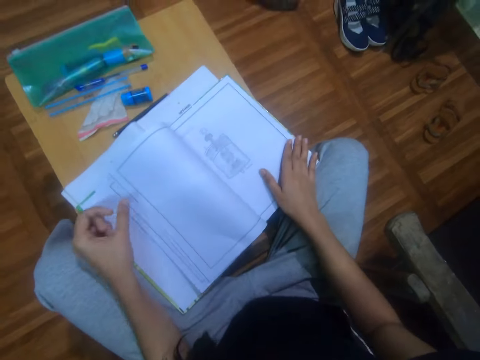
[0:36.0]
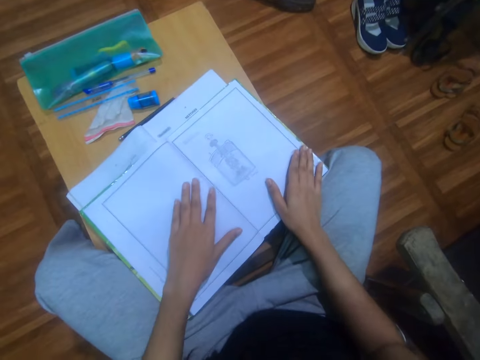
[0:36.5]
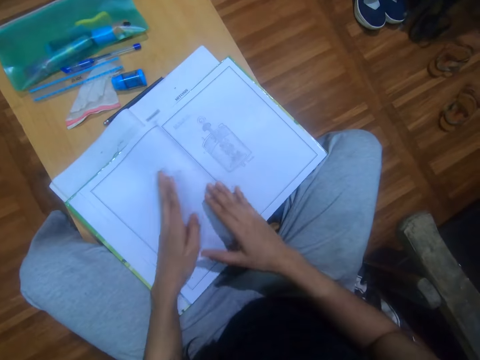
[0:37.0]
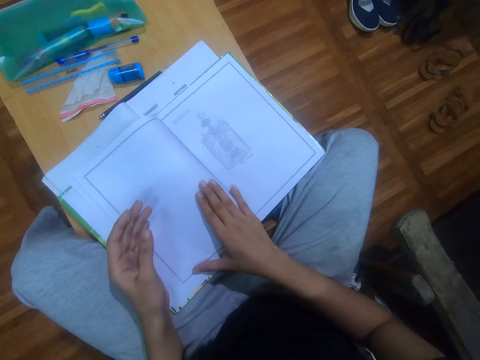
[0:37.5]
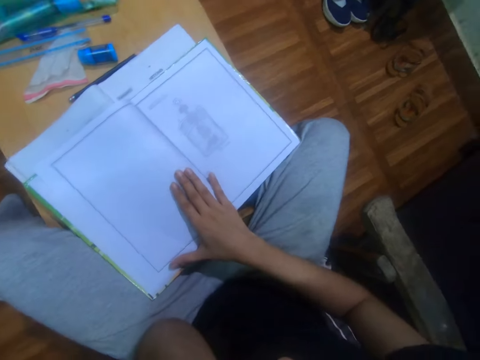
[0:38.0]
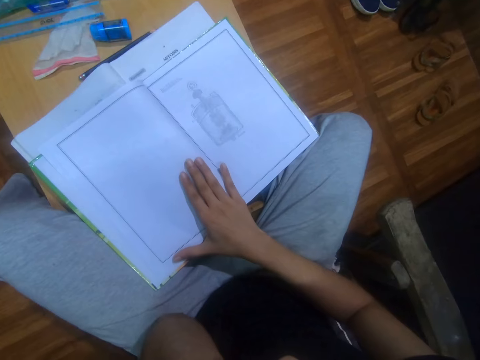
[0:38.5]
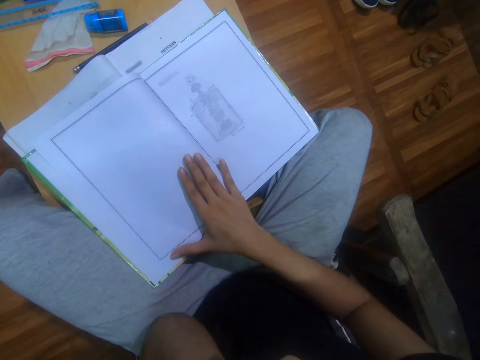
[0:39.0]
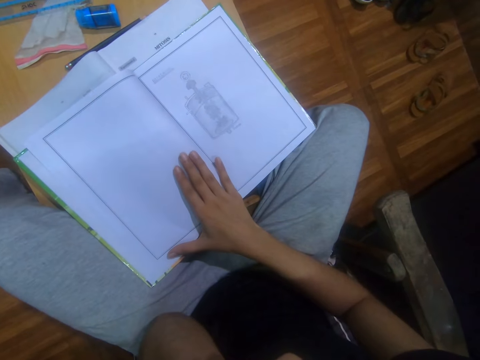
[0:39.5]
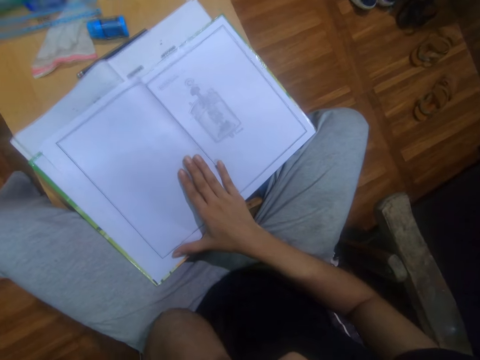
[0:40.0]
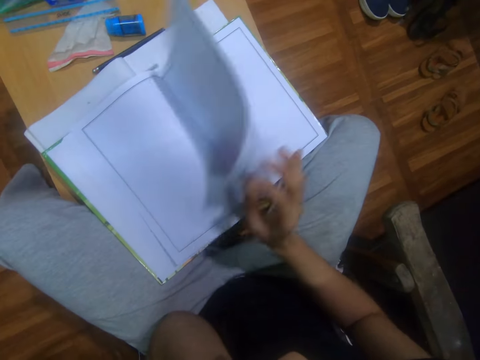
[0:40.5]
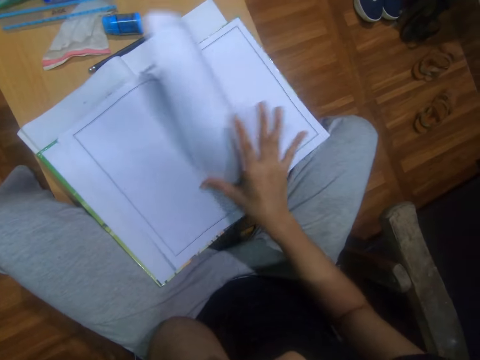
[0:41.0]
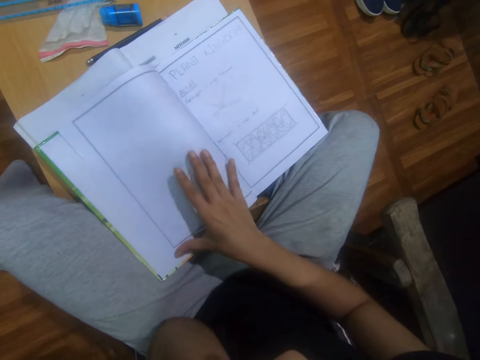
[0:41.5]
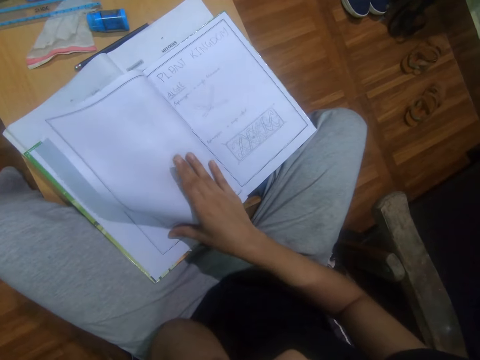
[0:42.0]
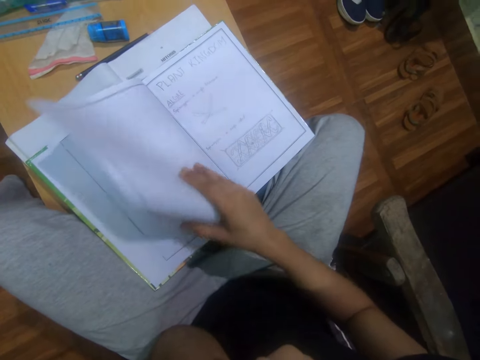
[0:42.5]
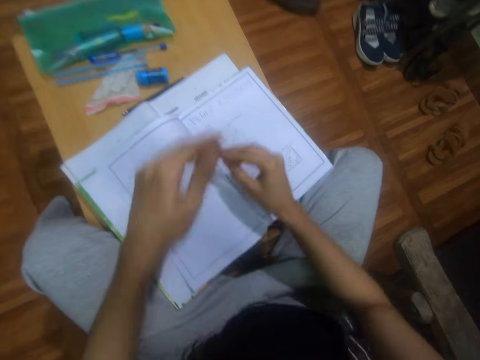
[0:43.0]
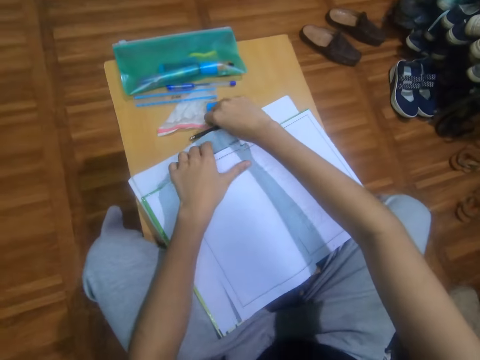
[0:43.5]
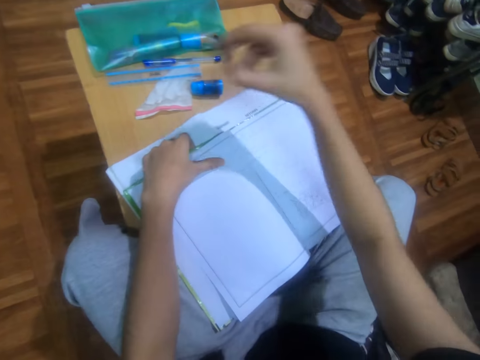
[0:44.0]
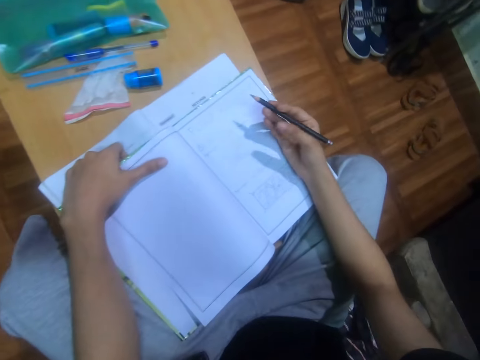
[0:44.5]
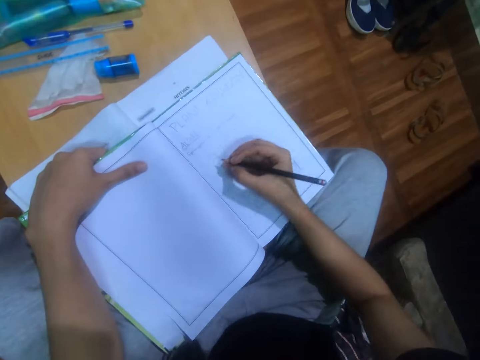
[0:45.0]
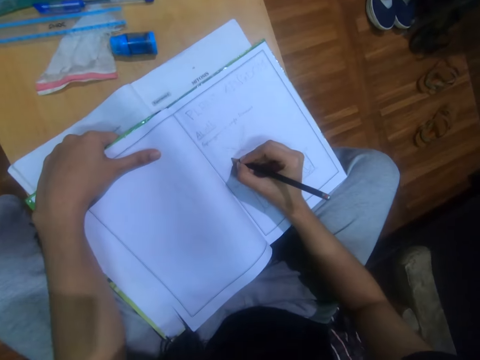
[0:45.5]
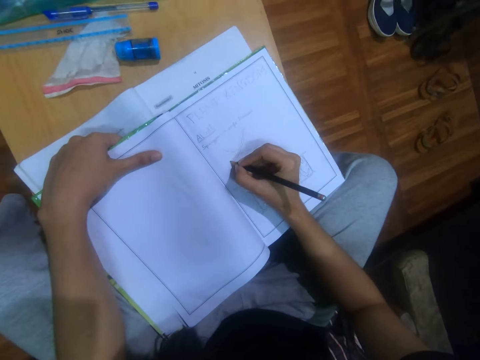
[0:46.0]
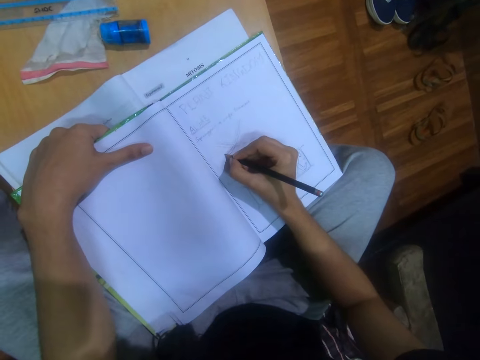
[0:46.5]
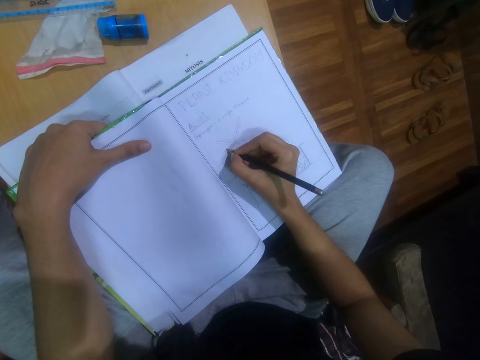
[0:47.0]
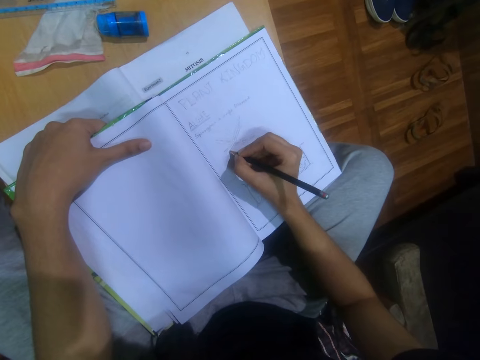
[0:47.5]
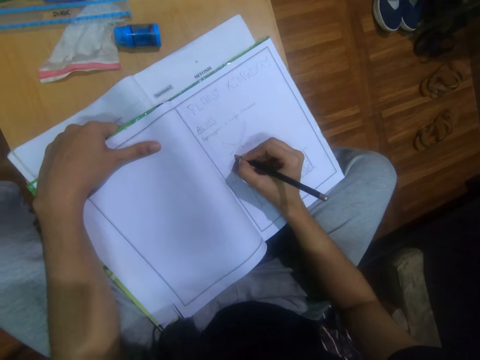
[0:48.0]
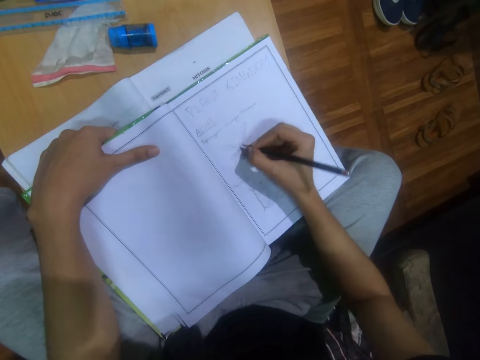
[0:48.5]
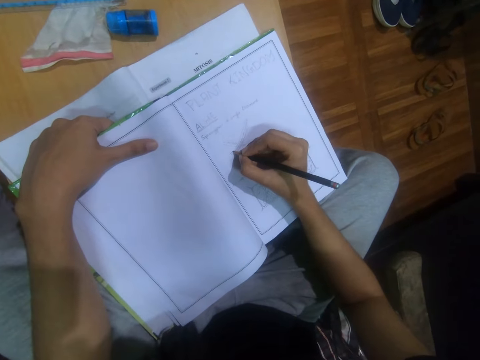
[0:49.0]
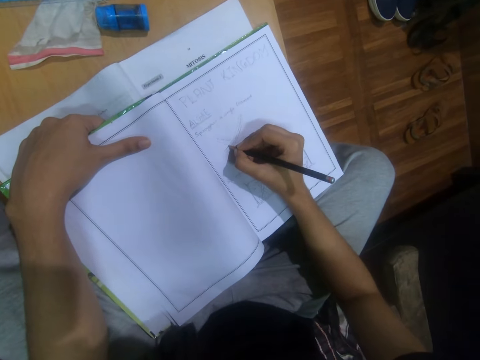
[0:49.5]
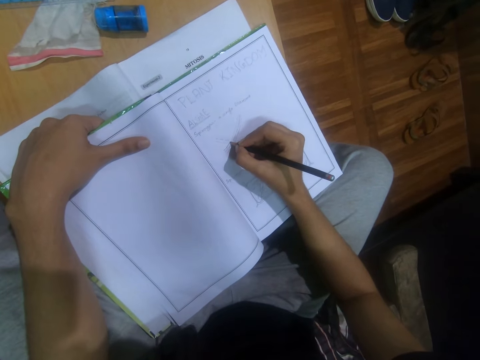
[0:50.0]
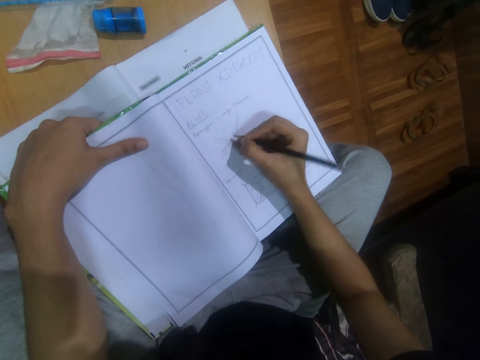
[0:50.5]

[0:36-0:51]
The camera wearer holds the book with both hands. They adjust the camera and lift a hand. They peruse the book pages and turn pages. They pick the pencil from the table and draw on the page with the pencil.

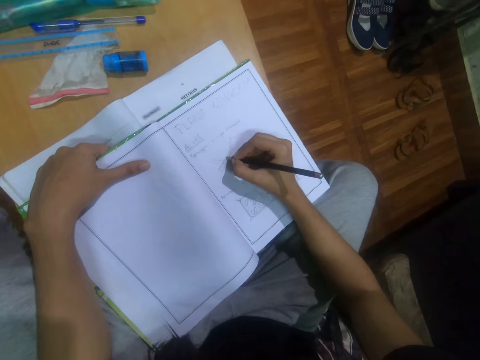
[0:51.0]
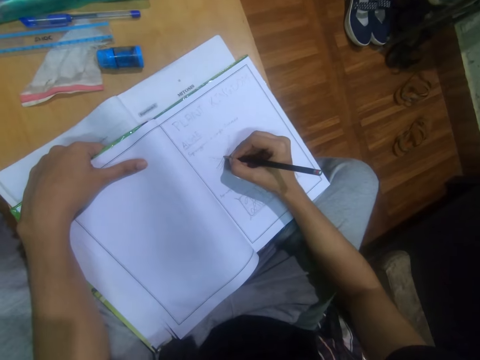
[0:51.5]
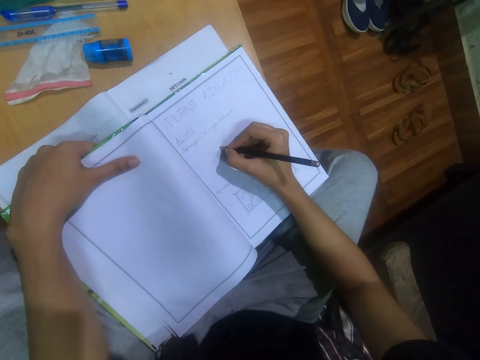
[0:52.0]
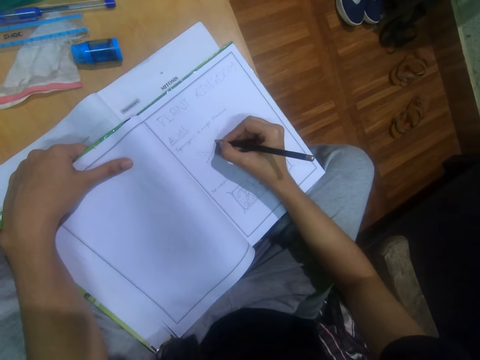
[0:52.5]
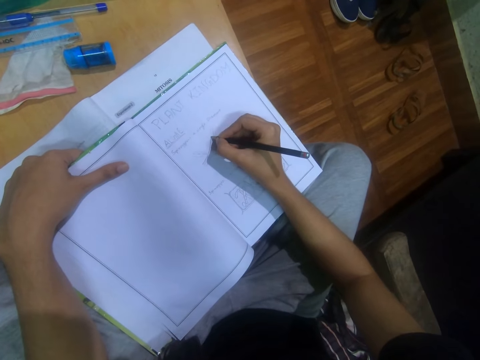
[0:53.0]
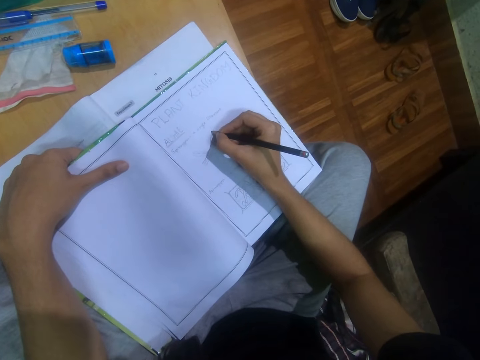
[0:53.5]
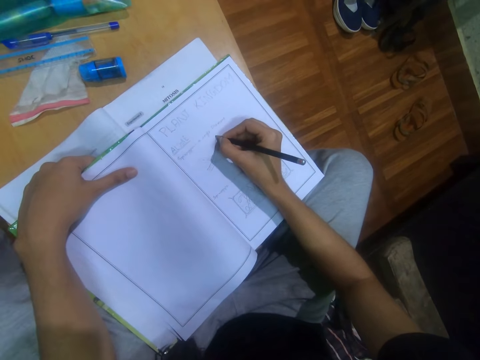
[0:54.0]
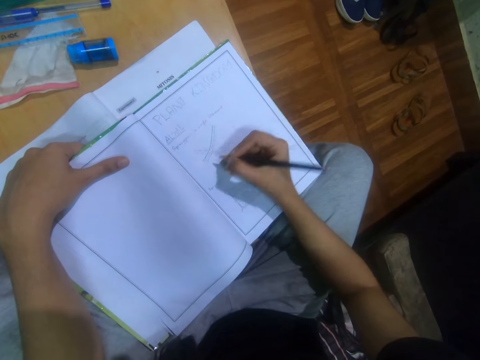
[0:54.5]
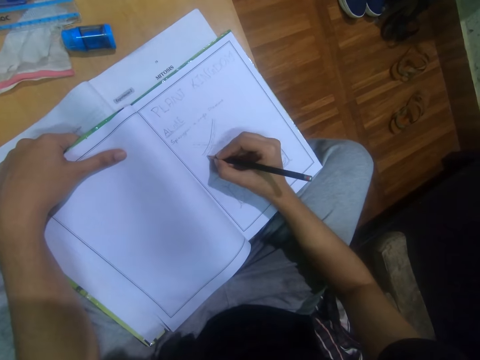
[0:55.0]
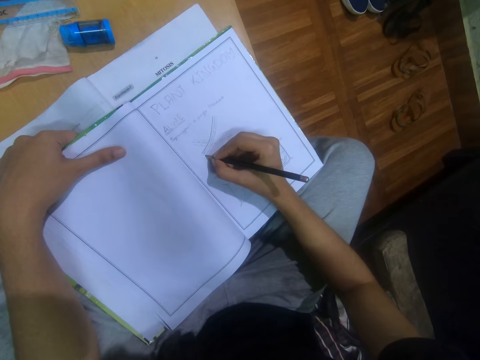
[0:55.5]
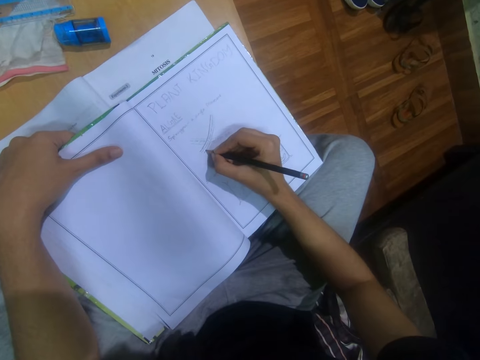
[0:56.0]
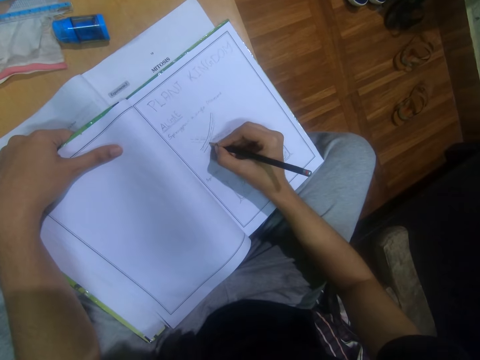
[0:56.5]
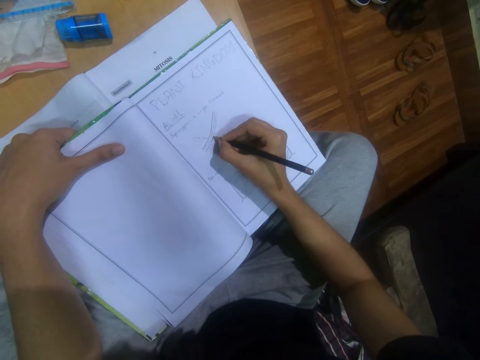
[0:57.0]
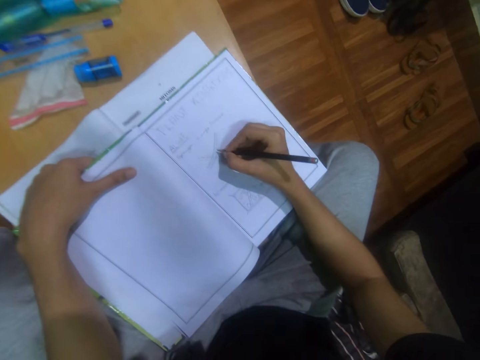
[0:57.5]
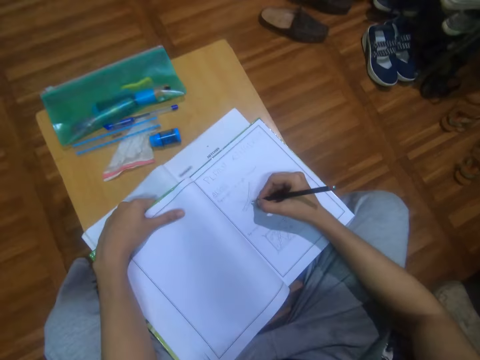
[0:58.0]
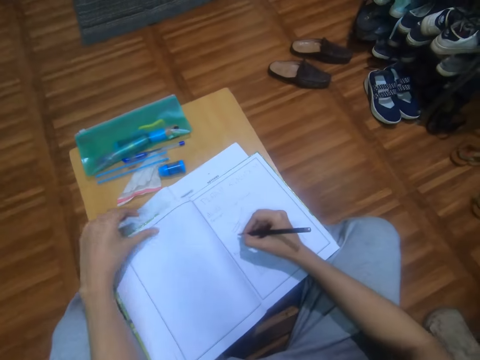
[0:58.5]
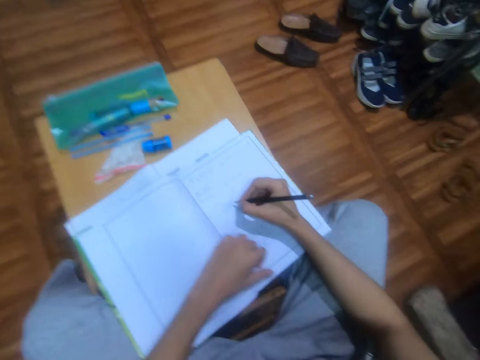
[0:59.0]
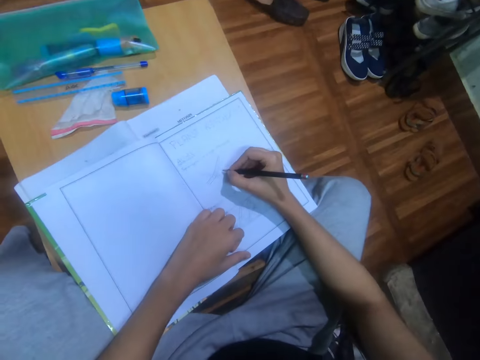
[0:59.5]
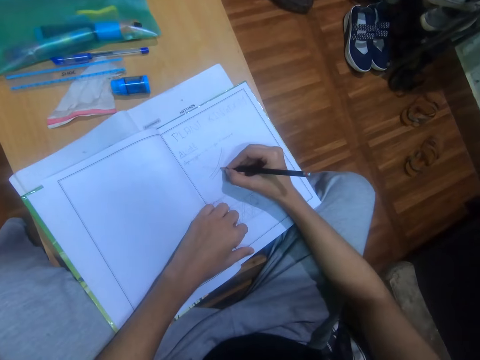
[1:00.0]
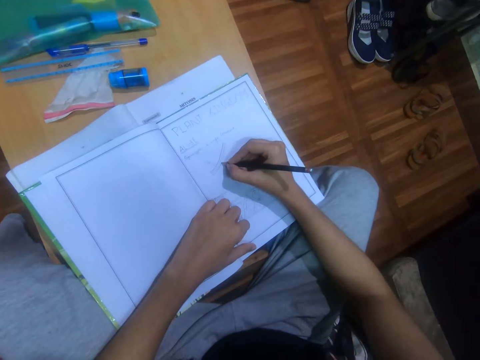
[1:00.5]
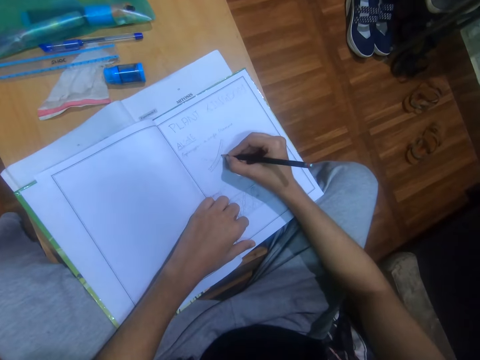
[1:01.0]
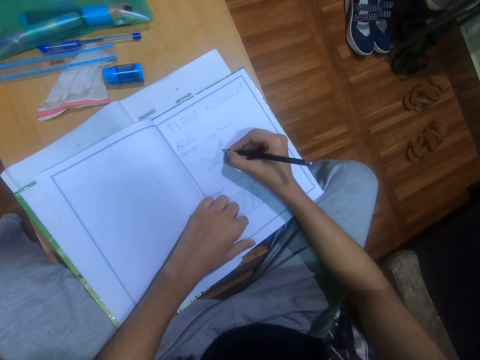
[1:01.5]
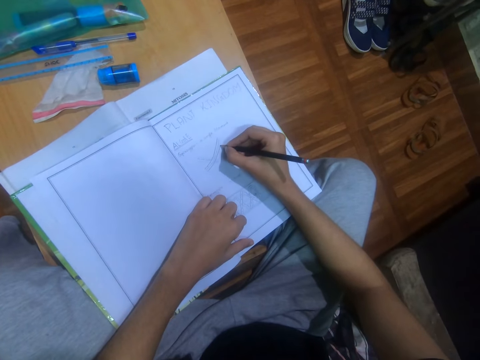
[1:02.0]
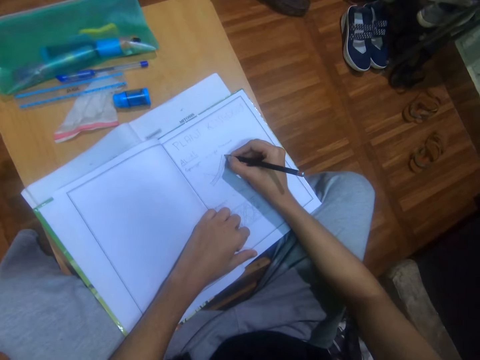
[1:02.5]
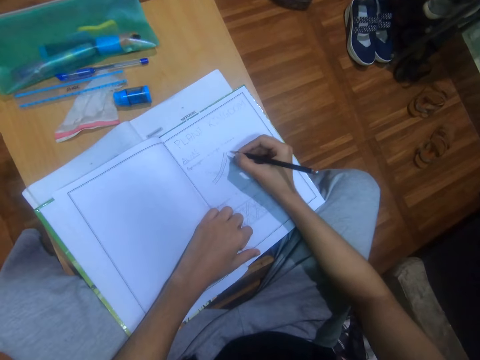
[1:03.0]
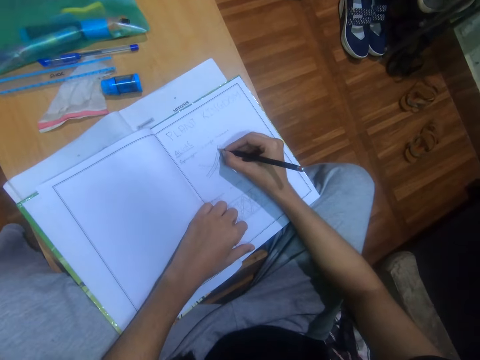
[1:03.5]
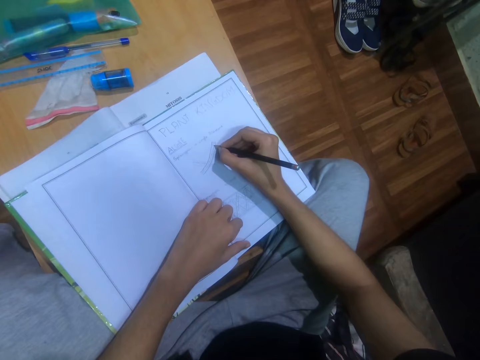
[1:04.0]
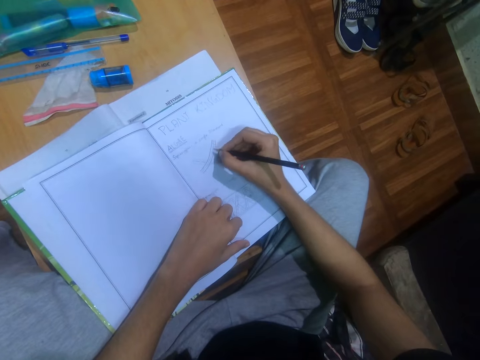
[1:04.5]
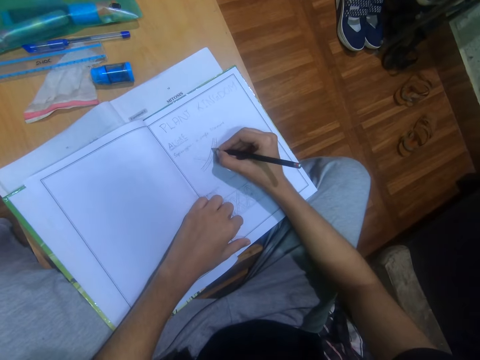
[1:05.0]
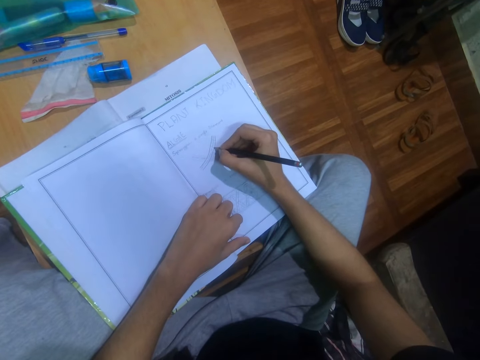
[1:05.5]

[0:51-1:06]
The camera wearer holds the book with the left hand. They draw on the page with a pencil.
